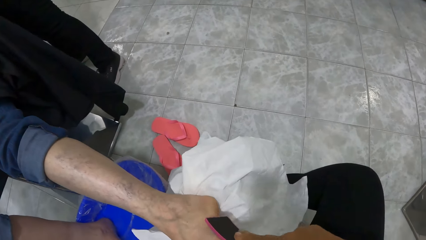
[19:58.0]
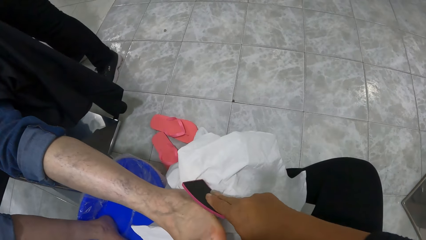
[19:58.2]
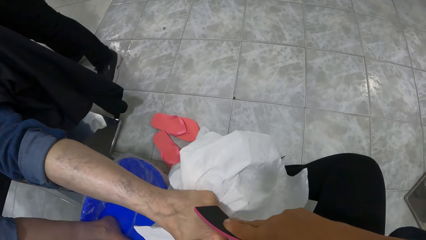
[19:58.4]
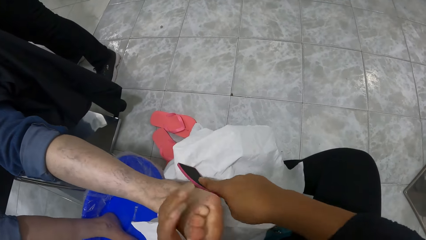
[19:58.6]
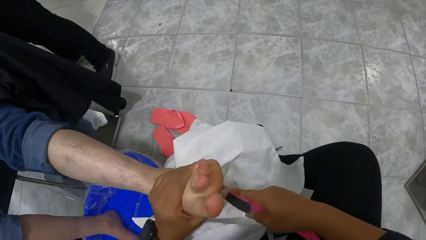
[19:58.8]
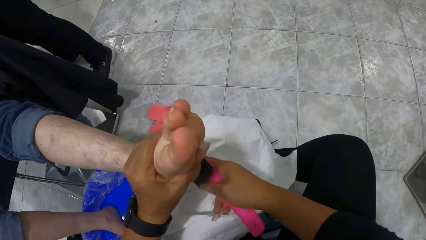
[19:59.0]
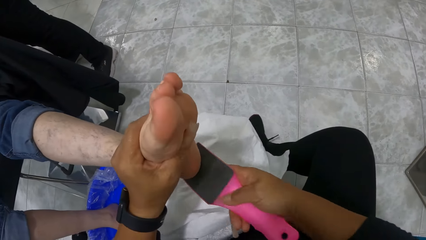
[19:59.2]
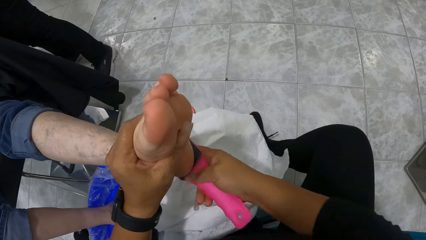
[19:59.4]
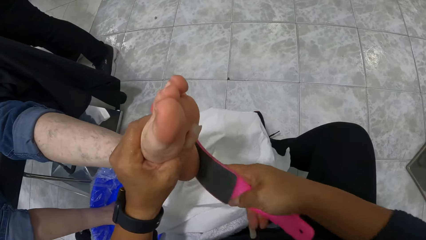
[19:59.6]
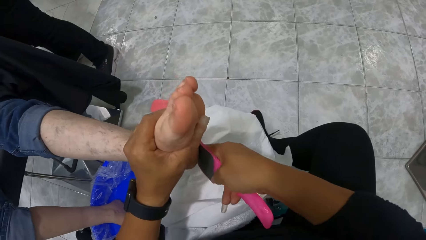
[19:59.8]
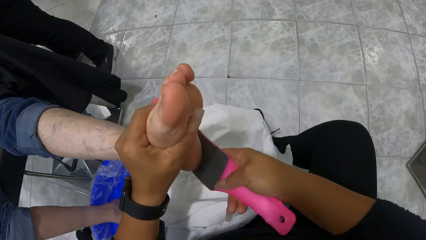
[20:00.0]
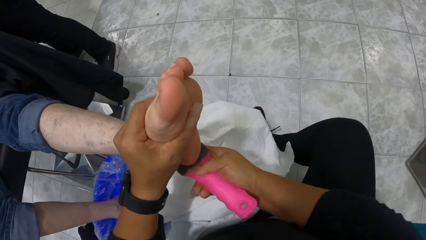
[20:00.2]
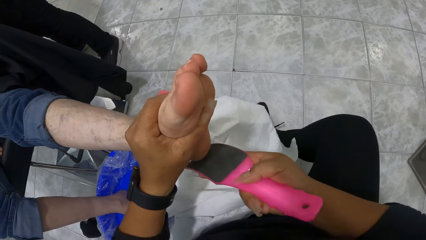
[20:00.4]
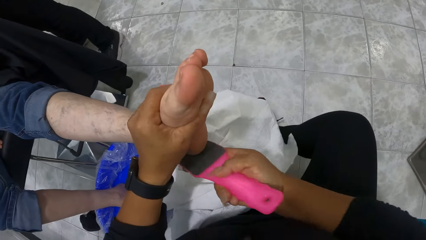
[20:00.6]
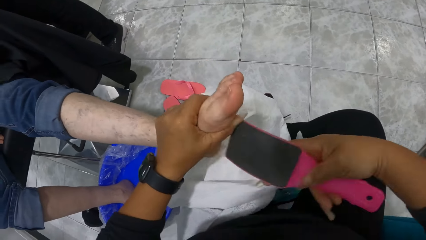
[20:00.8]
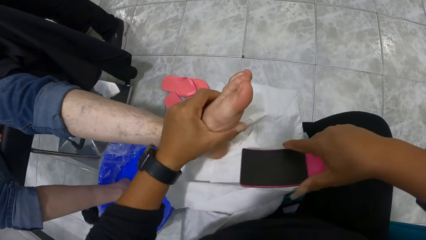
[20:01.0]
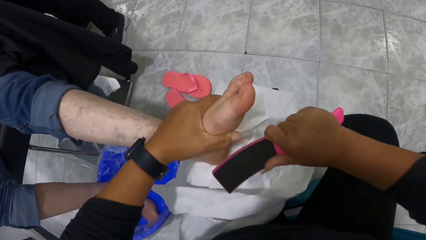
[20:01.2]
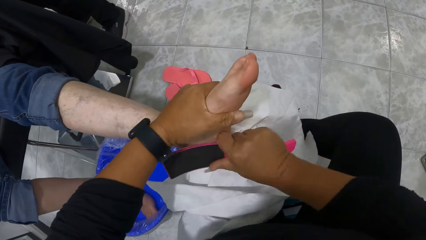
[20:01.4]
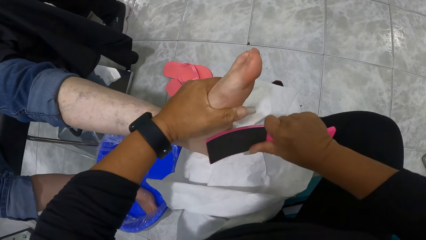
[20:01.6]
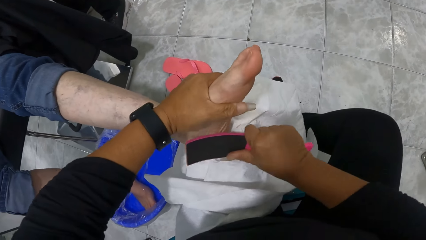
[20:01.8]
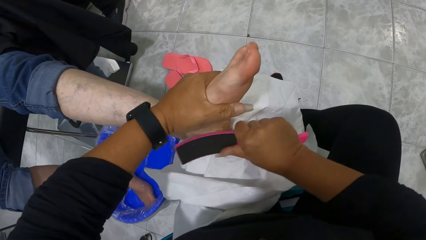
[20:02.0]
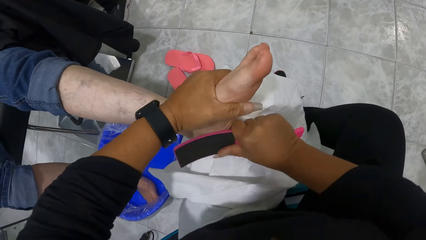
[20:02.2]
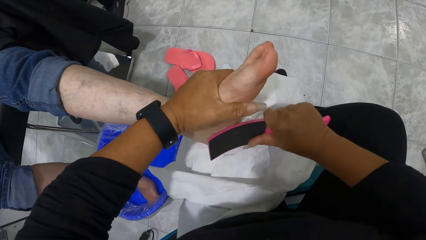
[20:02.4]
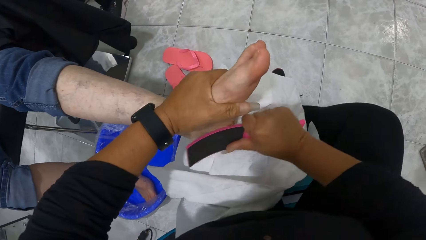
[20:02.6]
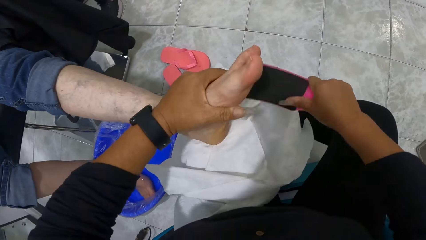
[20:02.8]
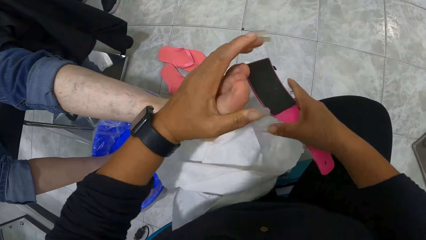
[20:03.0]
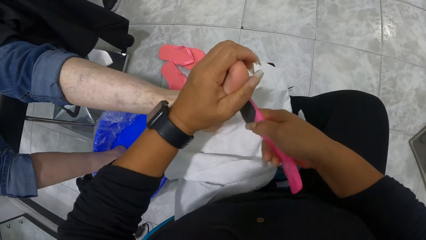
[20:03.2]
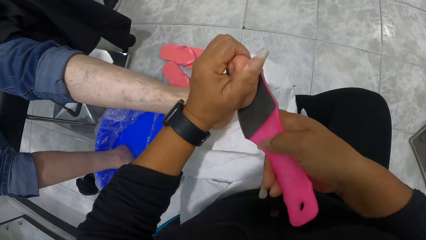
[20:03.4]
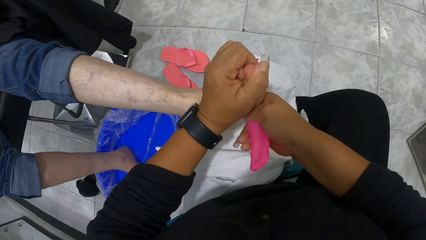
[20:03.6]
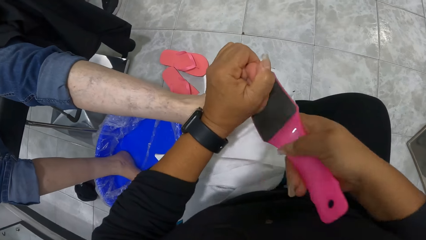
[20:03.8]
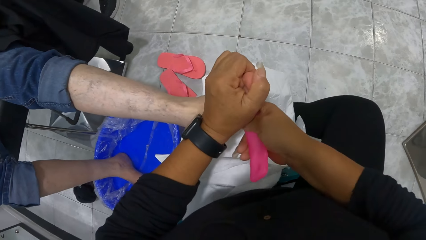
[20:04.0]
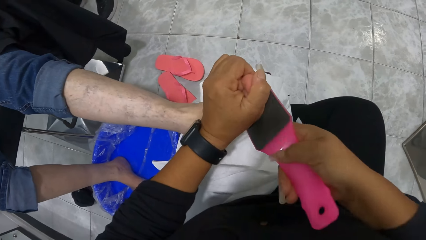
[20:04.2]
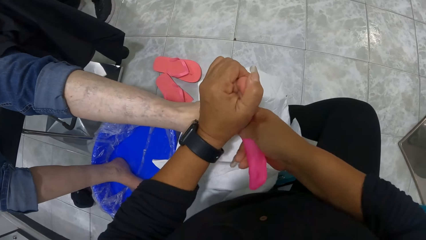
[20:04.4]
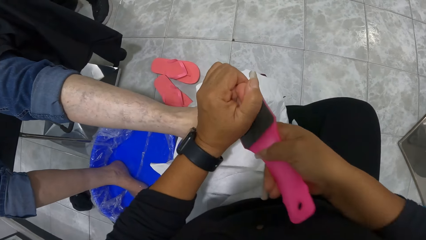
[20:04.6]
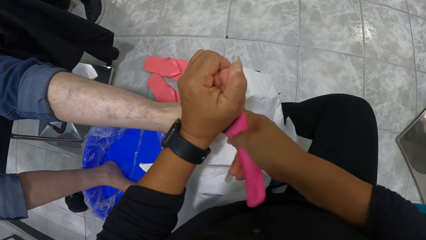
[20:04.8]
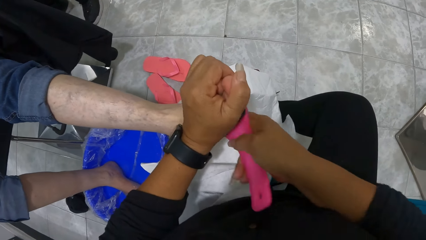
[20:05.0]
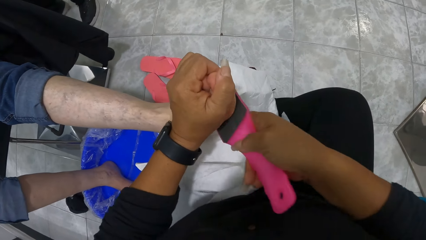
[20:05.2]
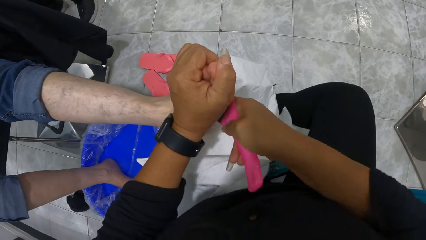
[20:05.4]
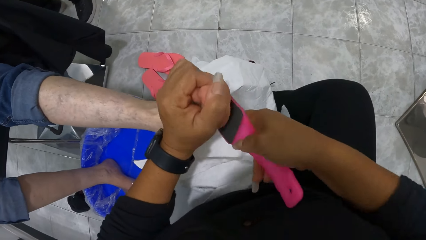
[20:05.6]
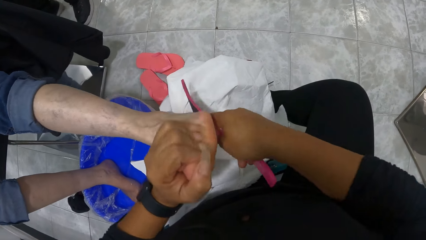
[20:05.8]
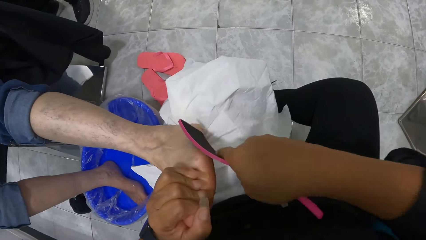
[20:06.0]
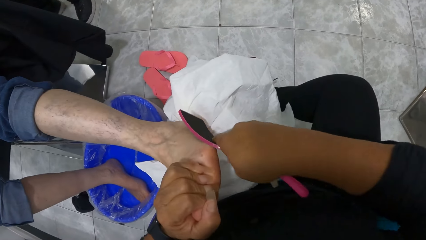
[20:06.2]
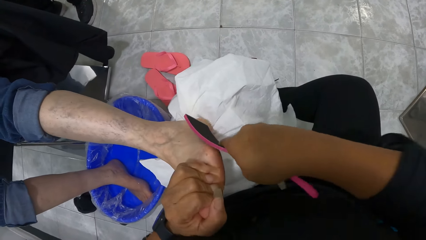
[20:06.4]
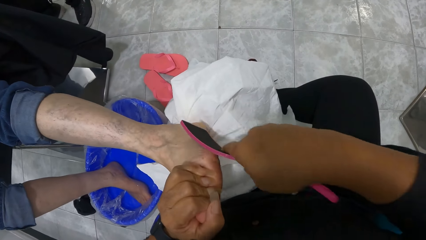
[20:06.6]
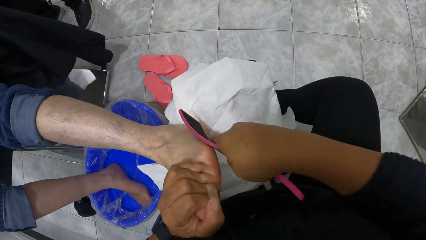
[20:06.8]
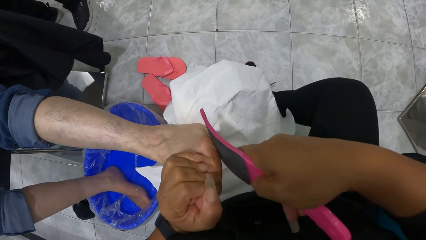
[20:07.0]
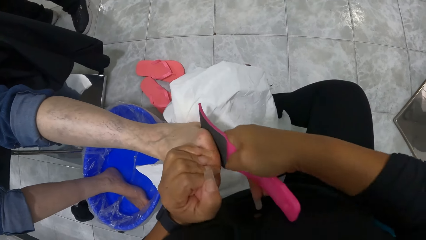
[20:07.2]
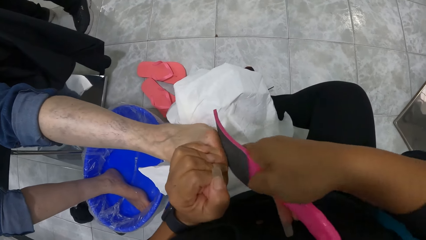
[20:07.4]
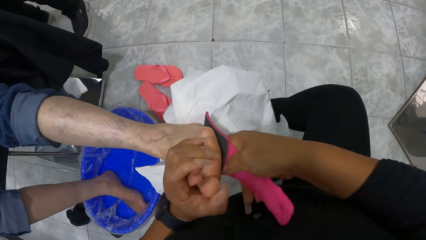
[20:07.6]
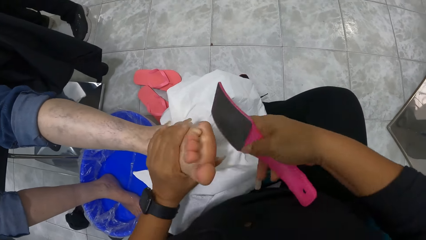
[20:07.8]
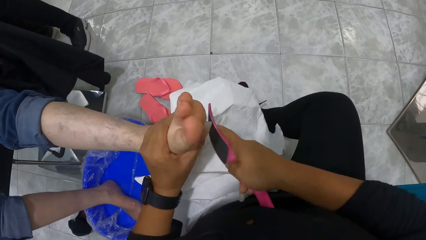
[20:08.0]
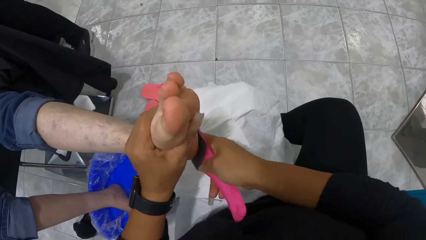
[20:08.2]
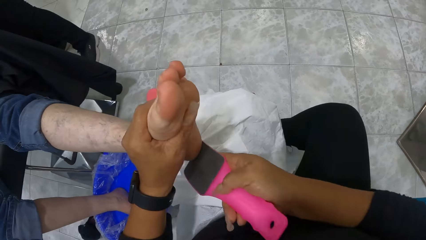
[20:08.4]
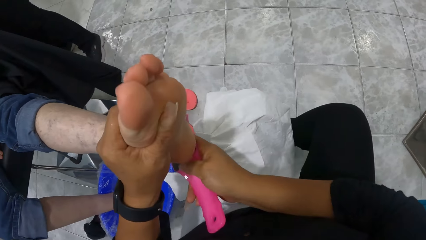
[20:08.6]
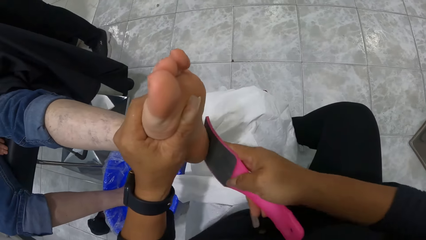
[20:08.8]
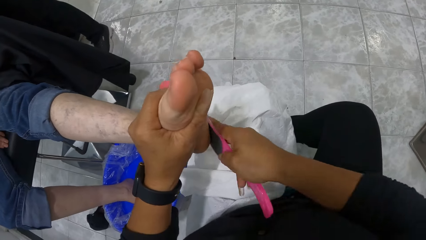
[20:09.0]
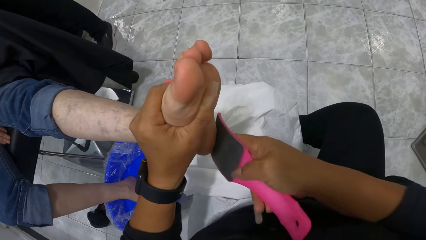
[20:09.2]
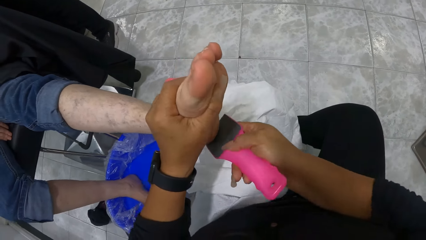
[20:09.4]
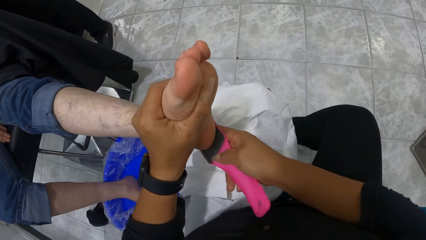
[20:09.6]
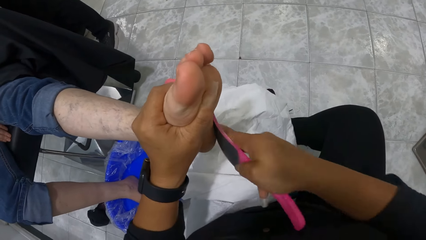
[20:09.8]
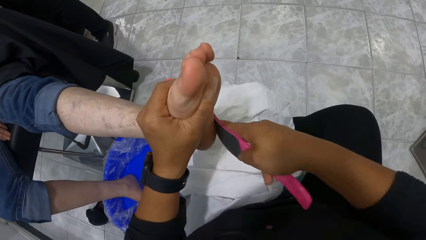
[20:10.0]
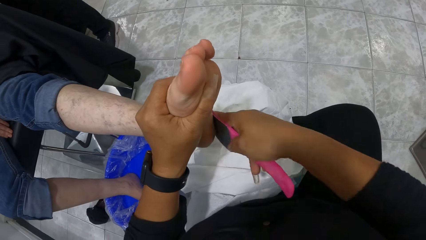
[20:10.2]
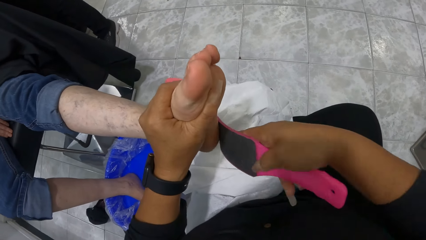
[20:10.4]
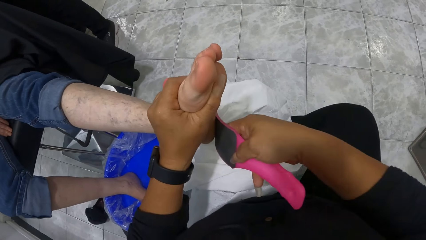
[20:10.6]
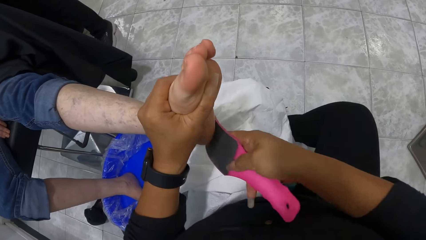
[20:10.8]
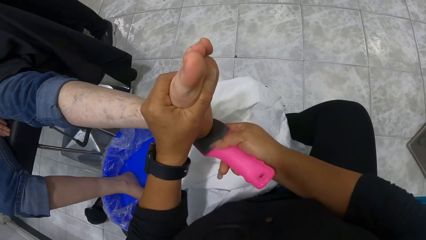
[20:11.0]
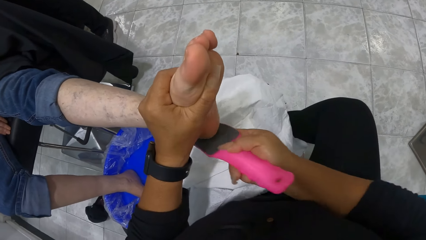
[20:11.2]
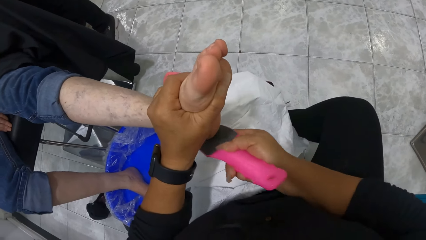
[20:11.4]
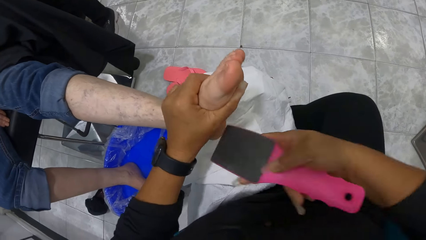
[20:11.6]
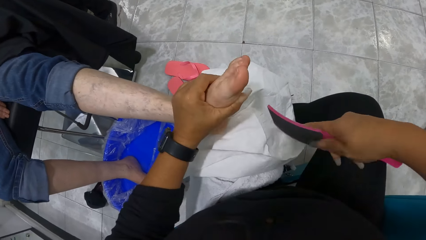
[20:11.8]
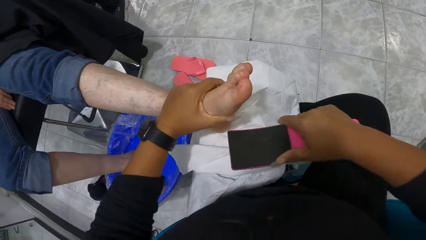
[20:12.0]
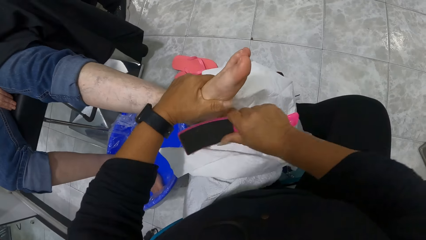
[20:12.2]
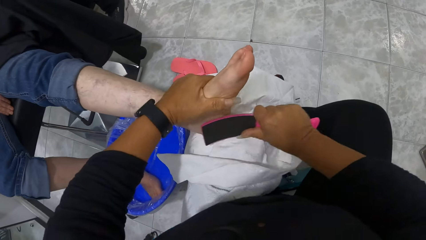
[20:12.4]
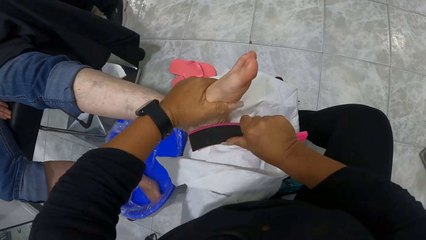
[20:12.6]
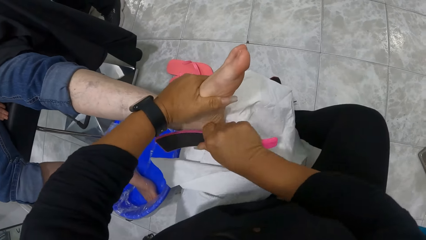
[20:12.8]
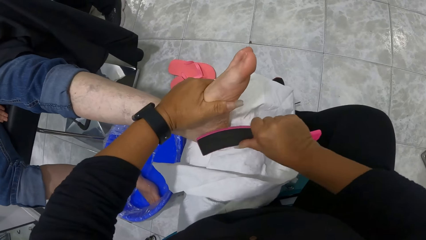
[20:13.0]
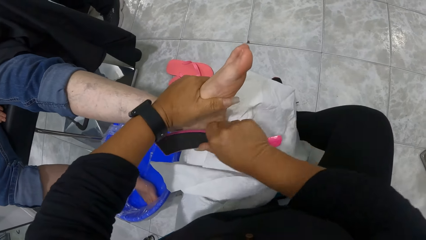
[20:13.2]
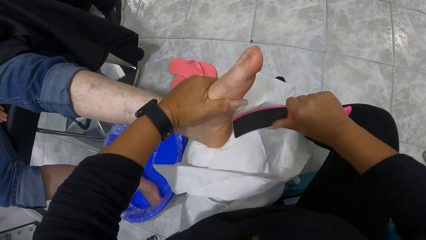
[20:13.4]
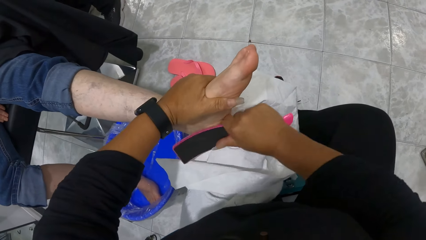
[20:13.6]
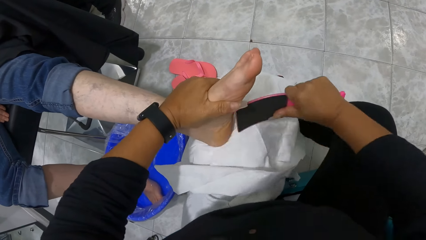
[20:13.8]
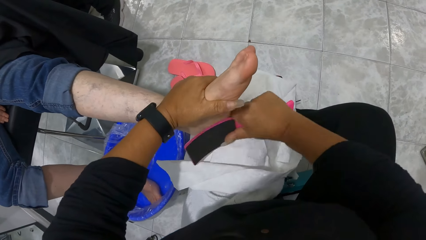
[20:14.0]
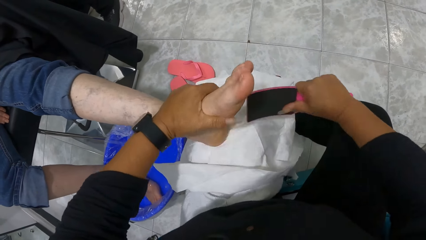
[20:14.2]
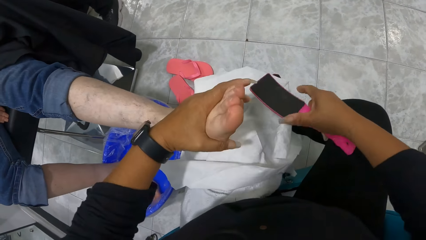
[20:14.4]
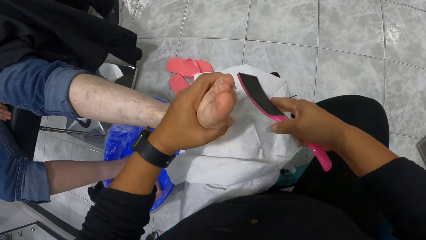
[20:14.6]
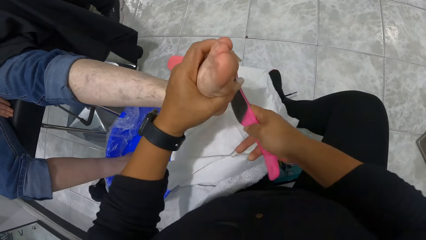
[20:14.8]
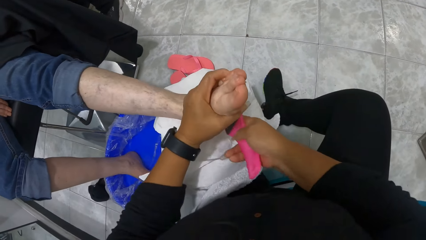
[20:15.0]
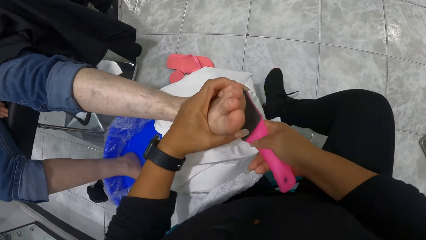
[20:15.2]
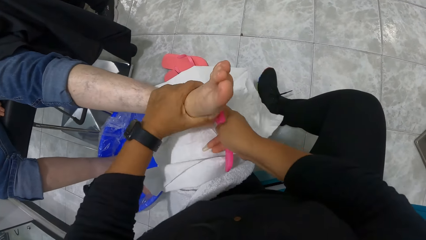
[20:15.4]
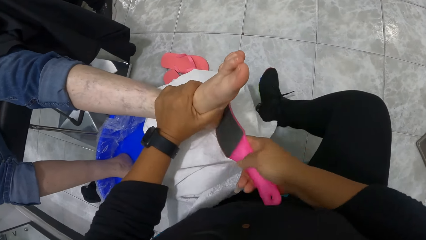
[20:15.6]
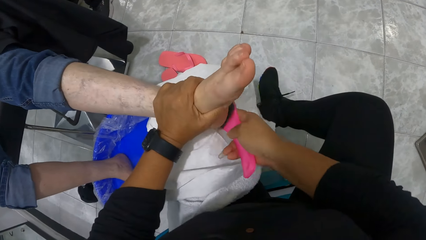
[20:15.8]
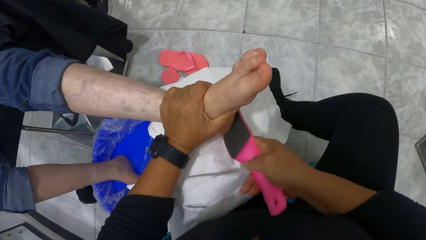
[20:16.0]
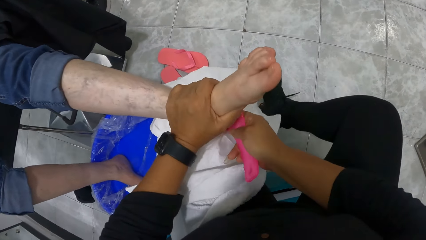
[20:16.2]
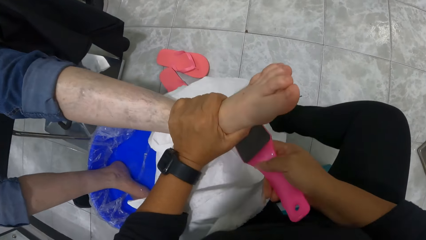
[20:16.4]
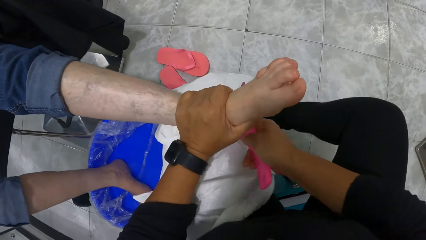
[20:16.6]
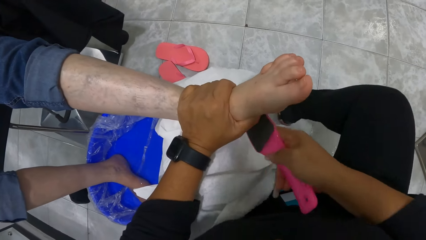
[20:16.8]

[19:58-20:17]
The camera wearer raises the woman's left leg with her left hand. She raises the woman's left leg repeatedly.
